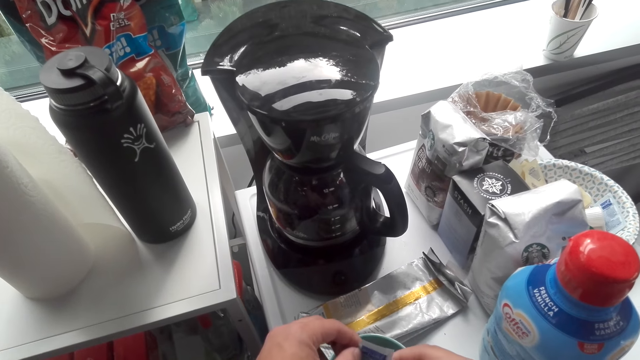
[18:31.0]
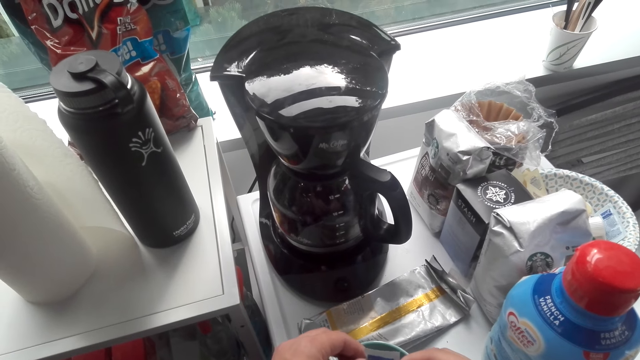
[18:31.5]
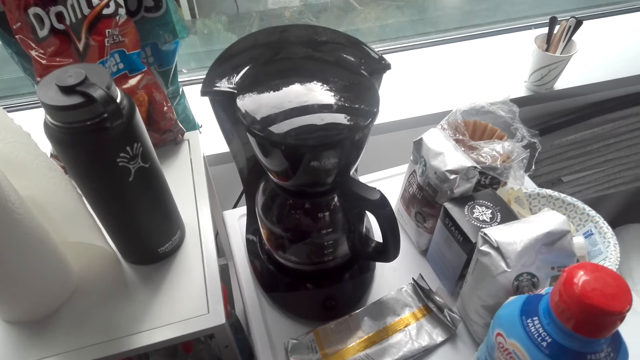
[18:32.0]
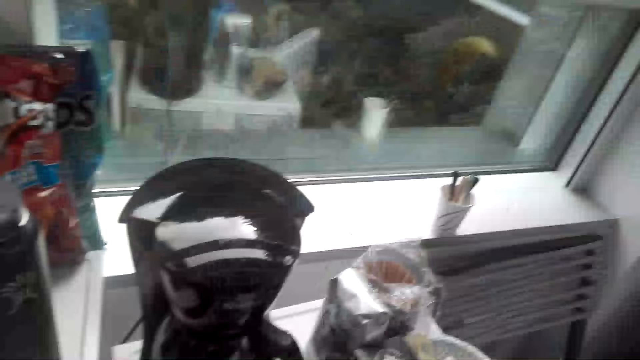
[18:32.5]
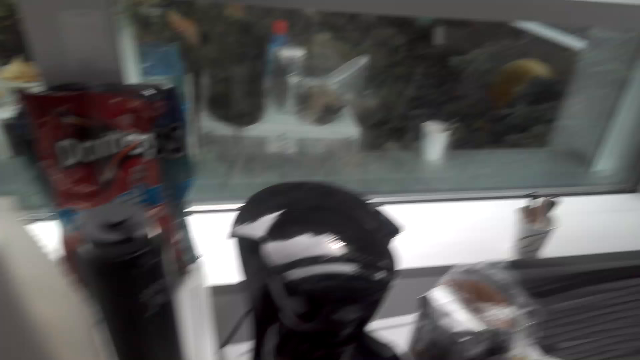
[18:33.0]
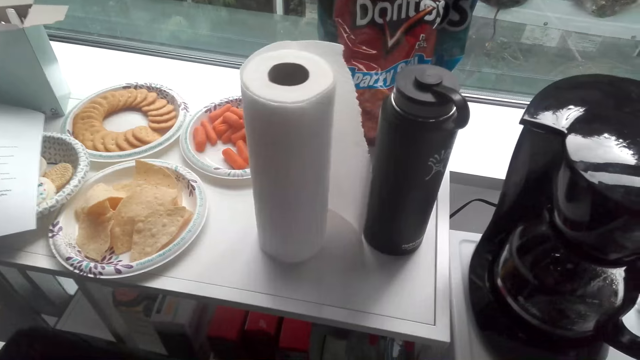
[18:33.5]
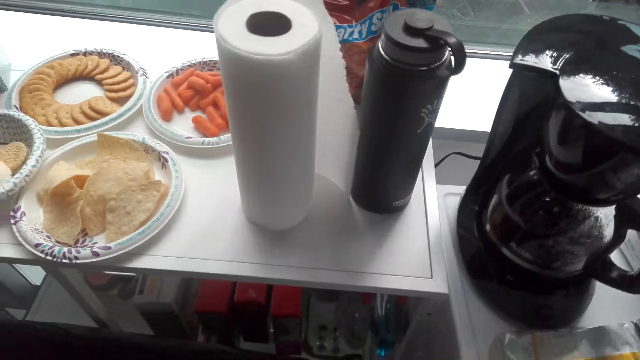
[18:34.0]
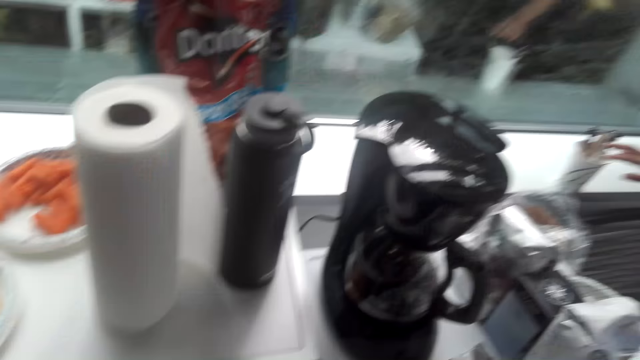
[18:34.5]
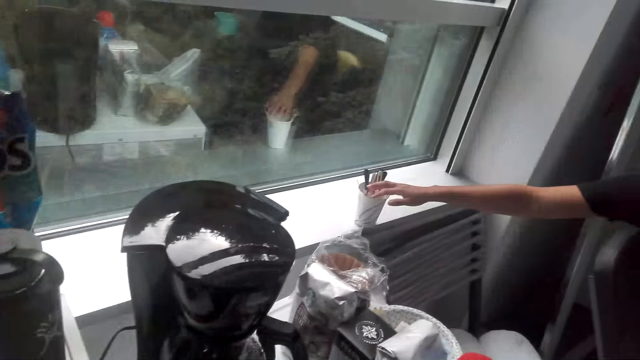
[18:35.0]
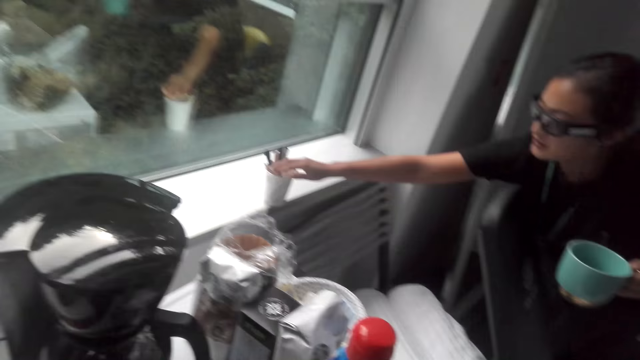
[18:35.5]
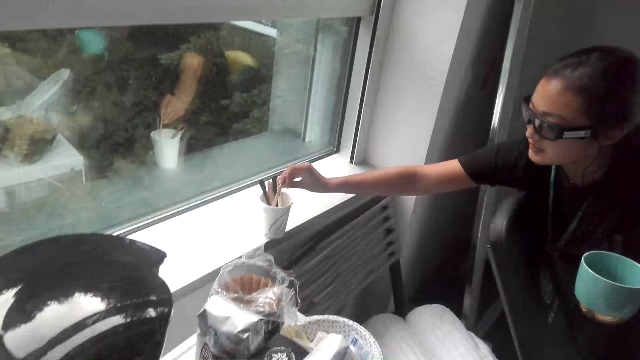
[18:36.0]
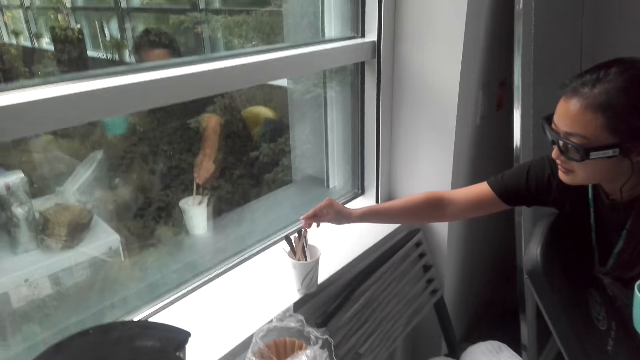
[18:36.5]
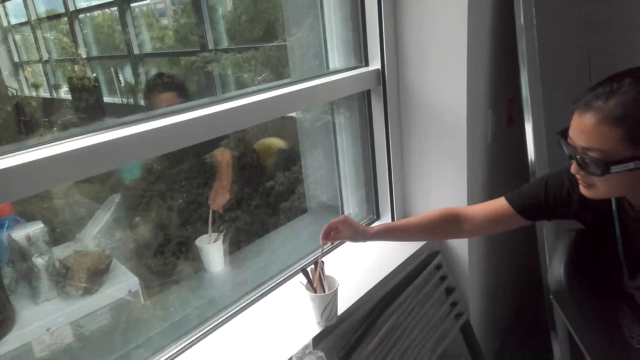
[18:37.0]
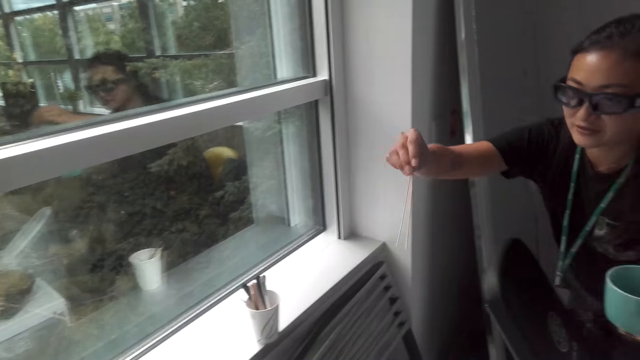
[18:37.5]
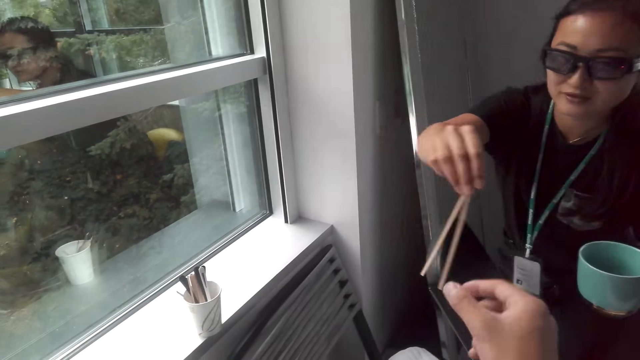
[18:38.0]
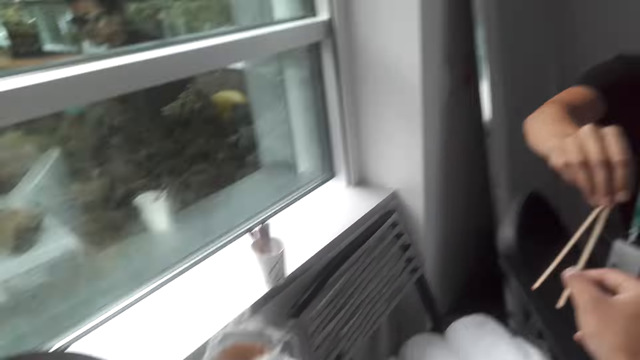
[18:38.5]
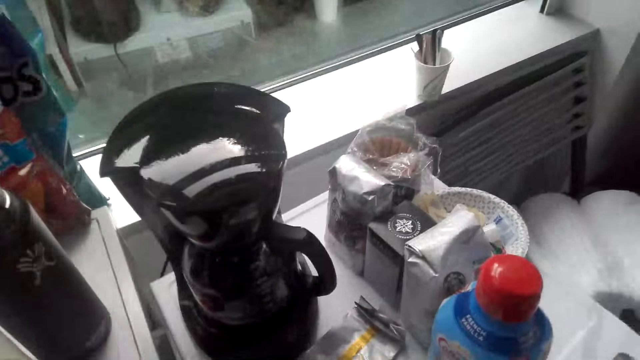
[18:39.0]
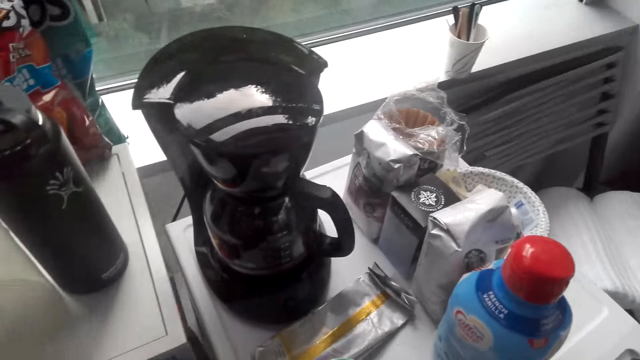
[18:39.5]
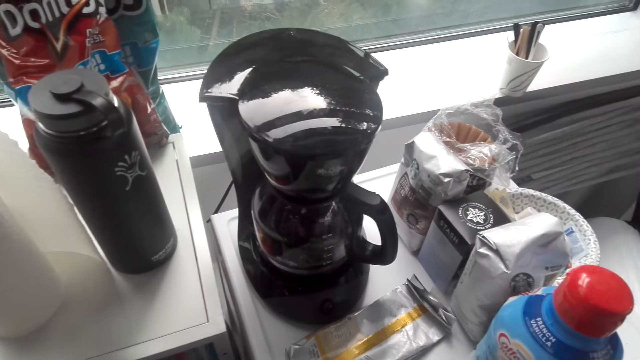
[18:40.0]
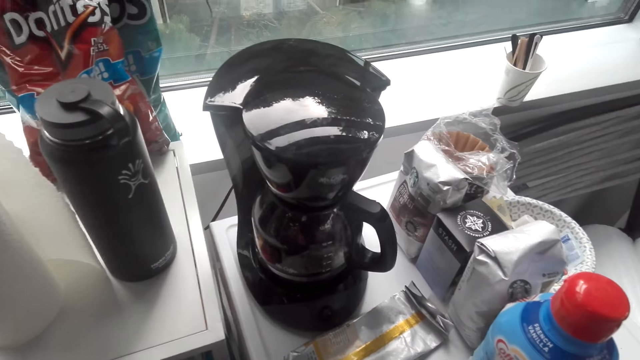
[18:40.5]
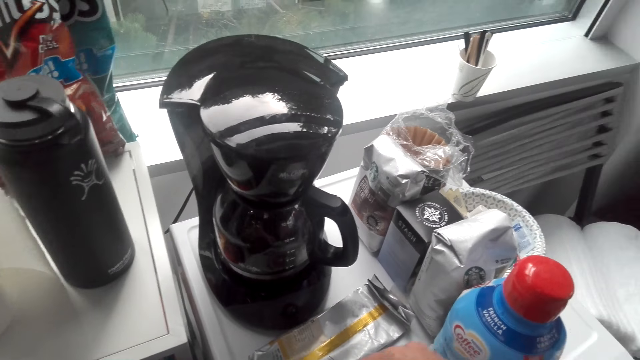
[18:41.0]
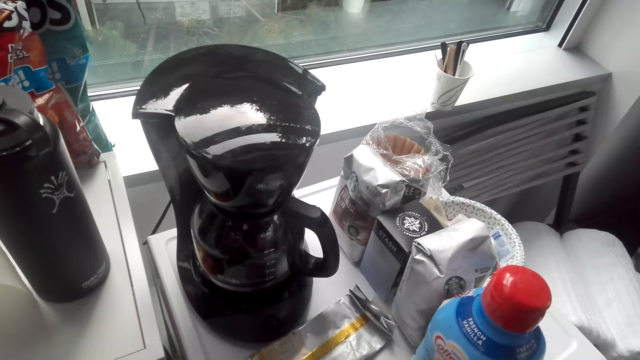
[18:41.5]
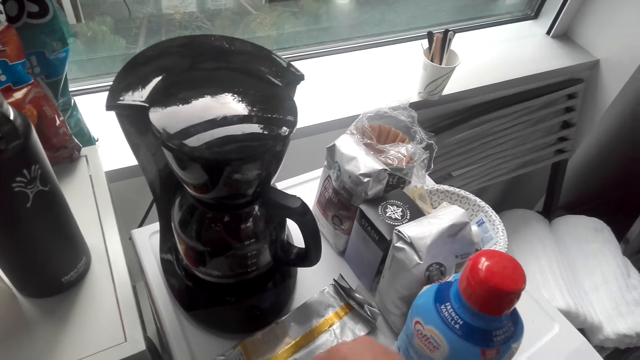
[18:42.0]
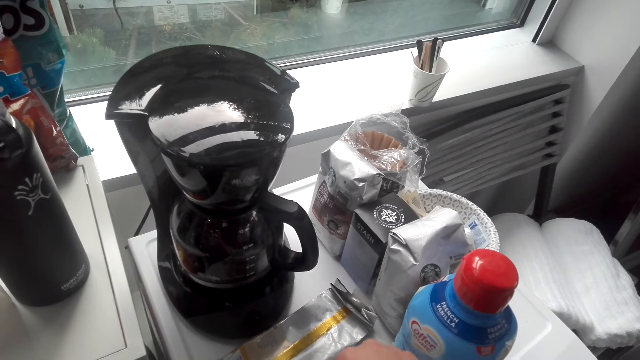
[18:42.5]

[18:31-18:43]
The woman picks straws or stir sticks from a cup. The camera wearer picks the stir sticks from the woman. The woman gives one straw to the camera wearer. The camera wearer stirs the tea.

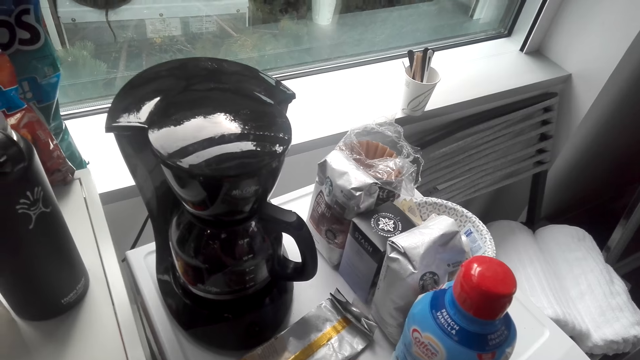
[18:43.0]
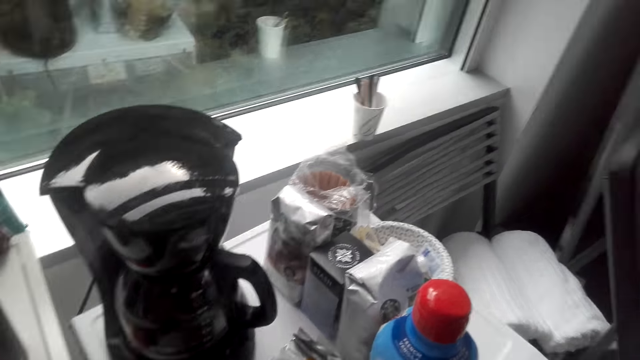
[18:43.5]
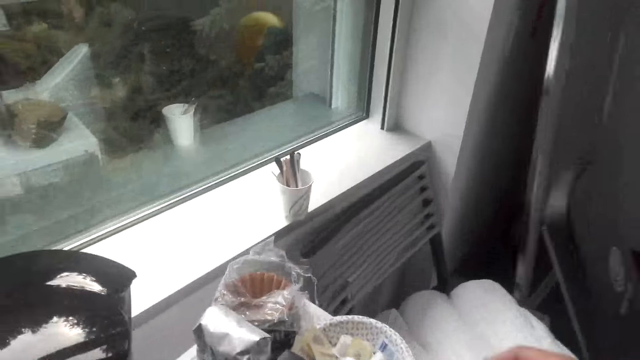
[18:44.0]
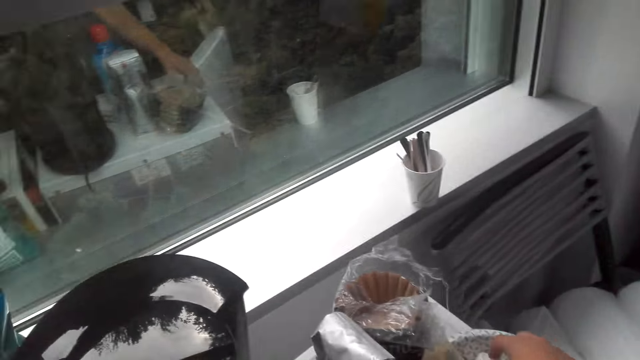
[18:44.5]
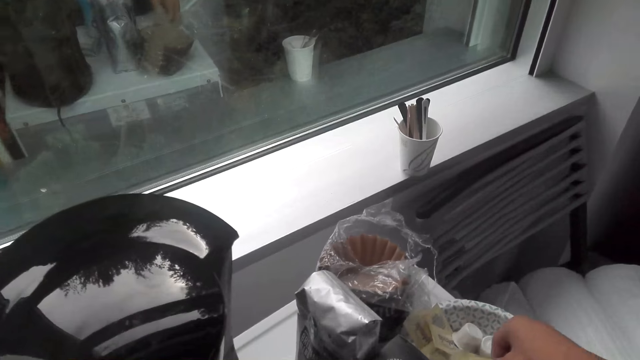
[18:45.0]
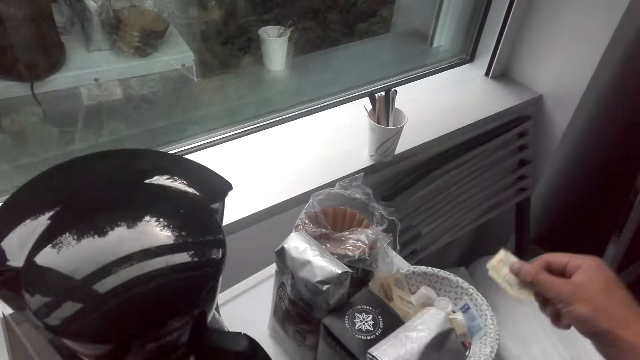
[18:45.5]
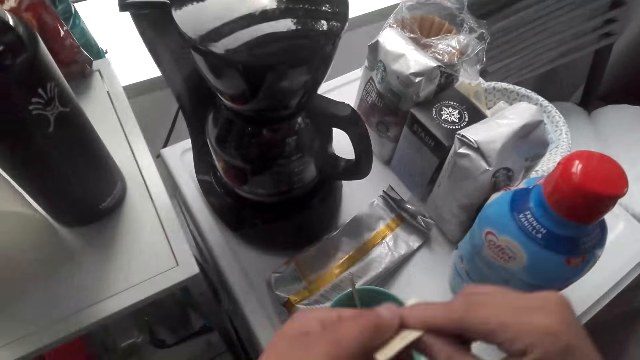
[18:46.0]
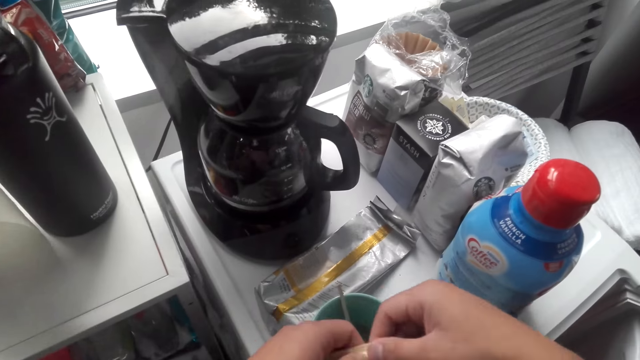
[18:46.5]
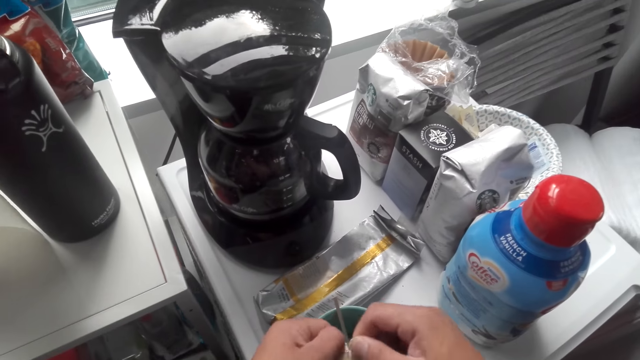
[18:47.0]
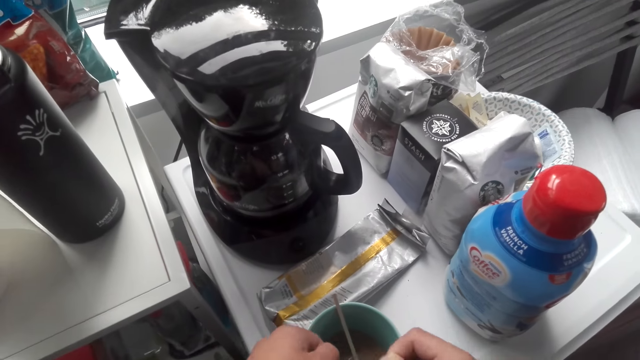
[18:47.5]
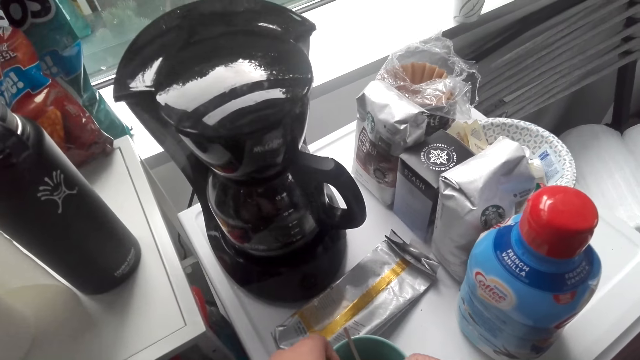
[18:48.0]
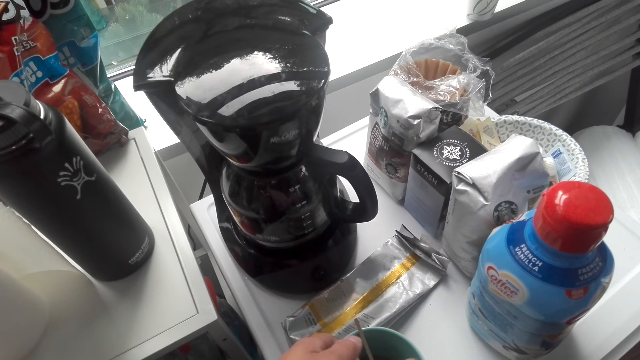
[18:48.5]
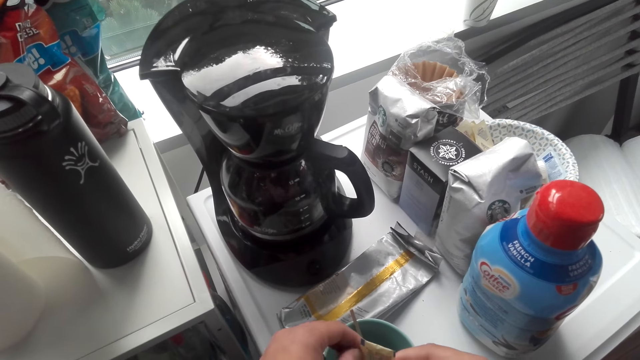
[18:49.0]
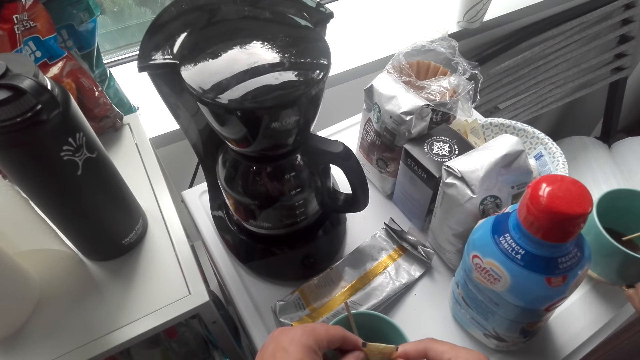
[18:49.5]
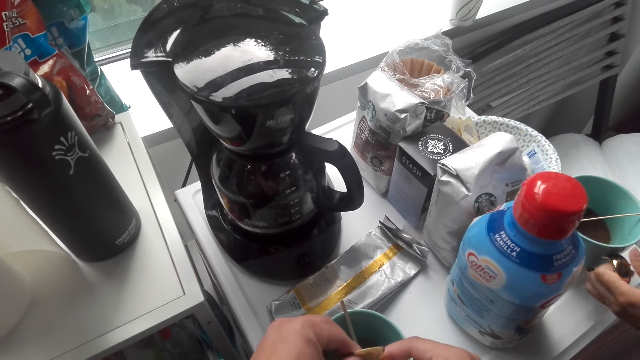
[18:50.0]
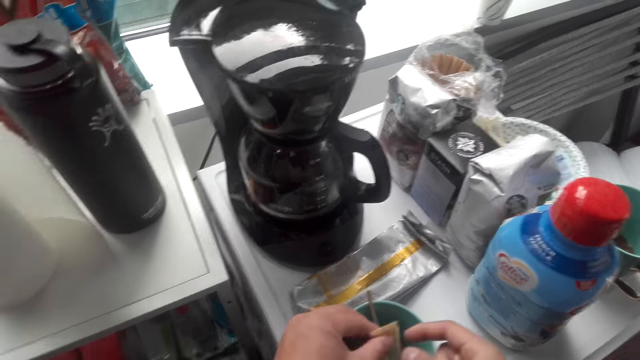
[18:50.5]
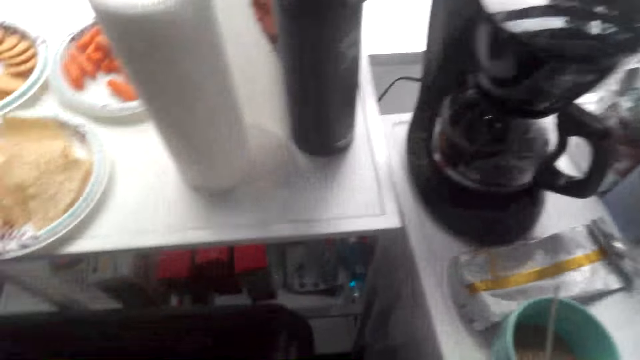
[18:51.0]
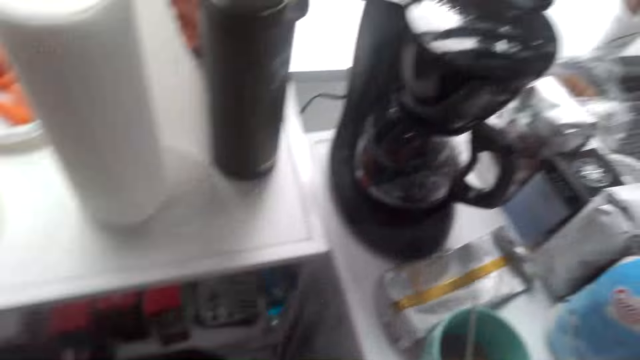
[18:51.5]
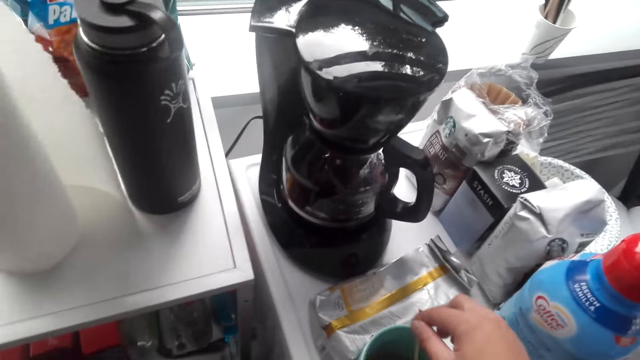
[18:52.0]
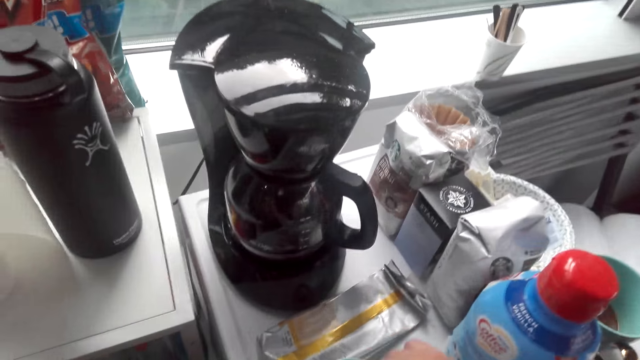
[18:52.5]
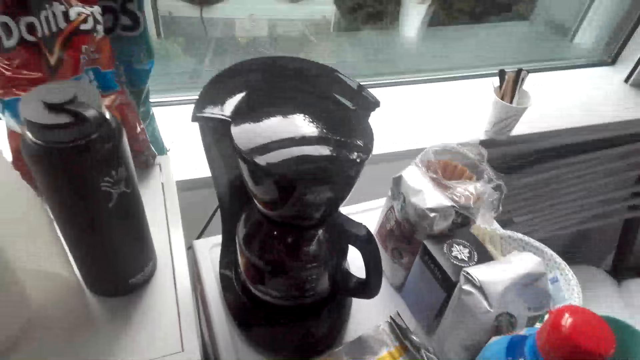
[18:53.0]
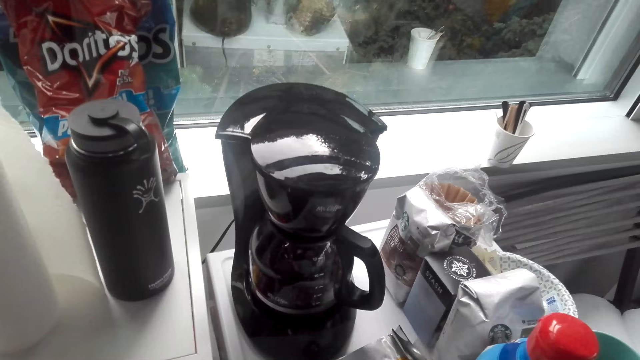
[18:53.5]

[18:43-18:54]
The camera wearer picks the sugar sachet. They open the sugar sachet. They add sugar to the coffee in the cup. The woman drops the cup. The camera wearer looks around. They pick the stir stick.
